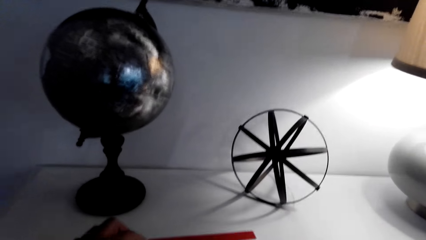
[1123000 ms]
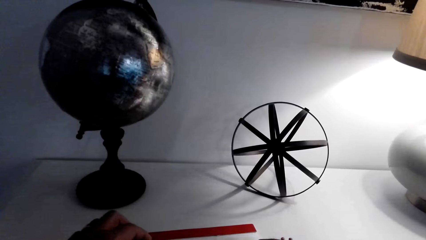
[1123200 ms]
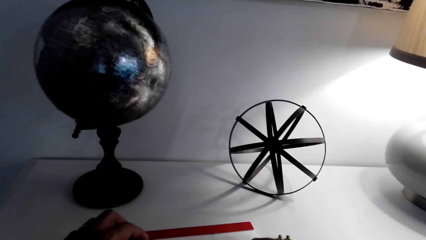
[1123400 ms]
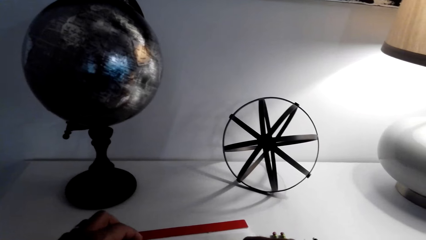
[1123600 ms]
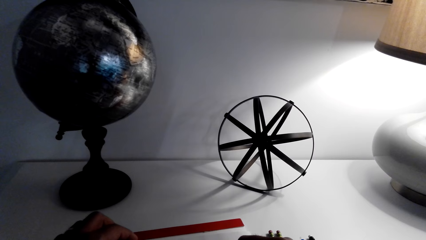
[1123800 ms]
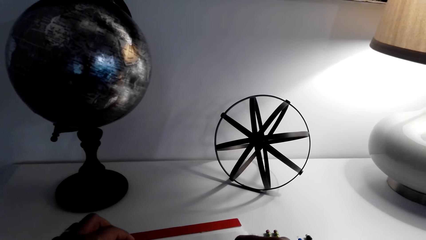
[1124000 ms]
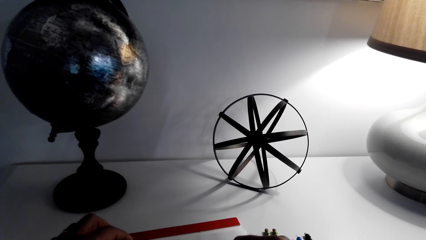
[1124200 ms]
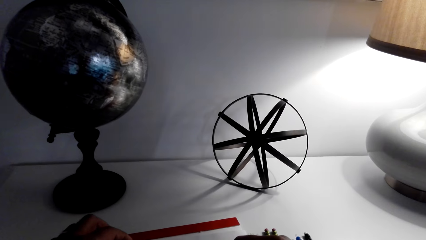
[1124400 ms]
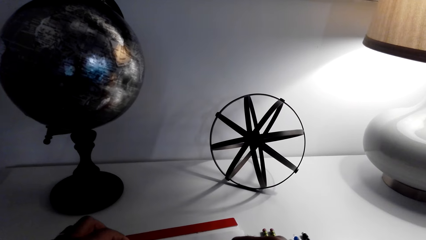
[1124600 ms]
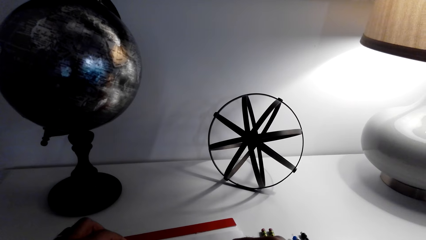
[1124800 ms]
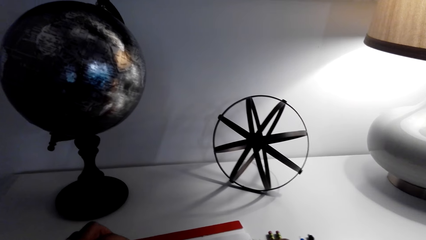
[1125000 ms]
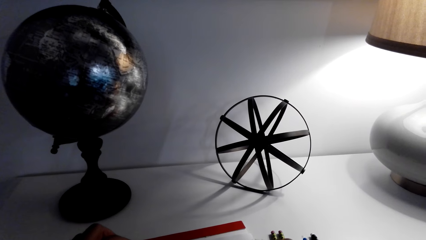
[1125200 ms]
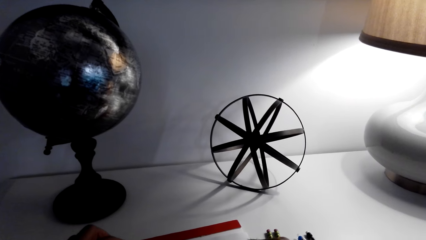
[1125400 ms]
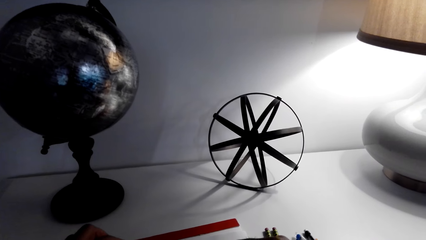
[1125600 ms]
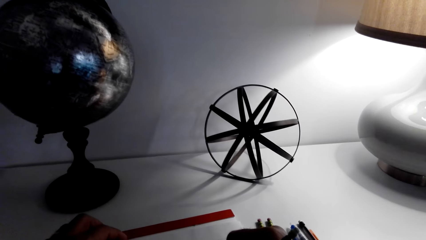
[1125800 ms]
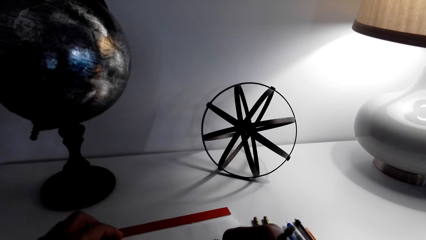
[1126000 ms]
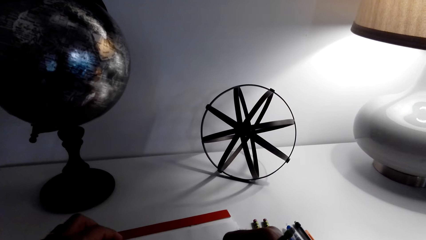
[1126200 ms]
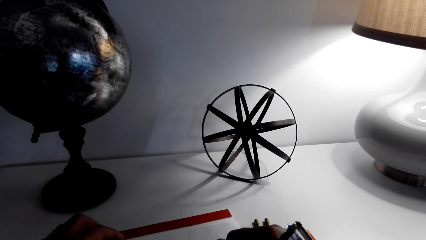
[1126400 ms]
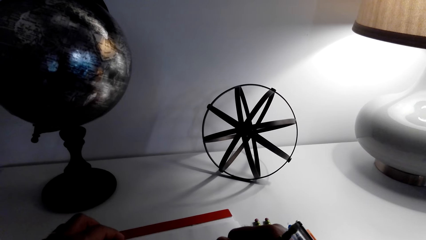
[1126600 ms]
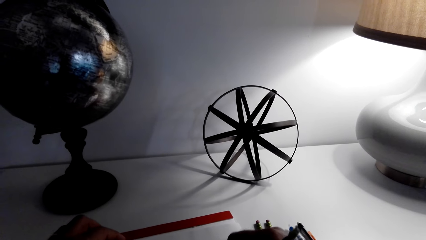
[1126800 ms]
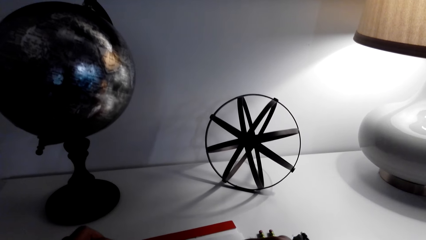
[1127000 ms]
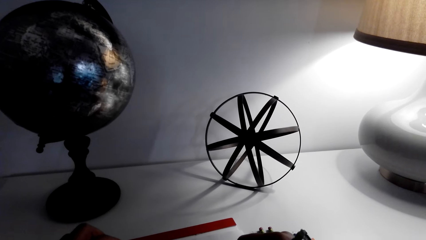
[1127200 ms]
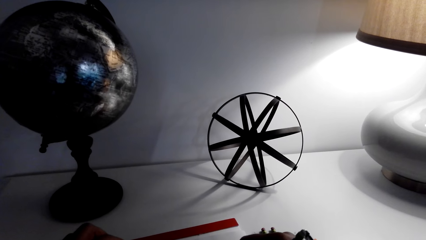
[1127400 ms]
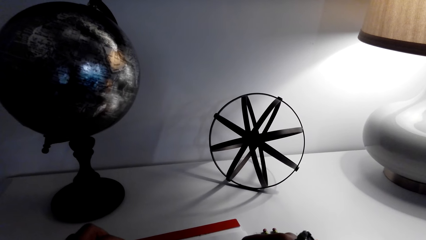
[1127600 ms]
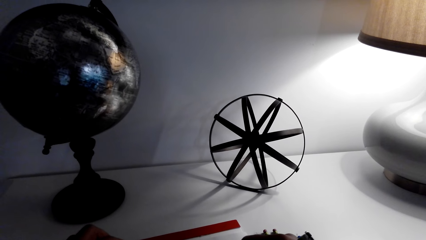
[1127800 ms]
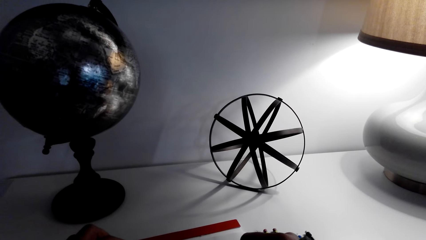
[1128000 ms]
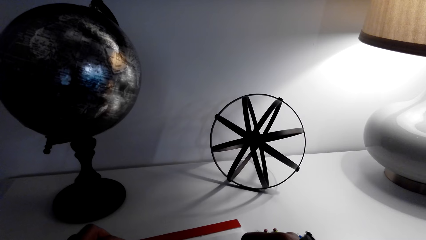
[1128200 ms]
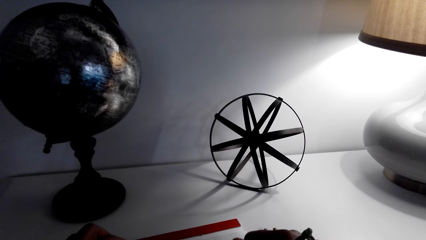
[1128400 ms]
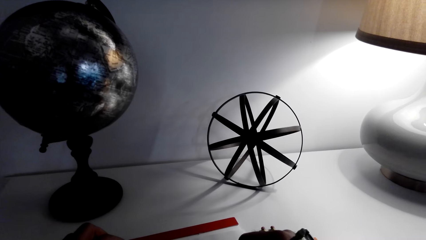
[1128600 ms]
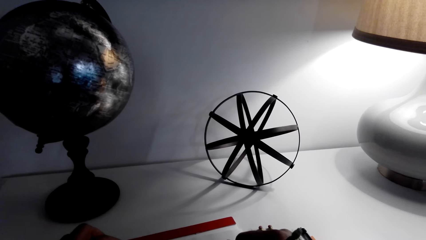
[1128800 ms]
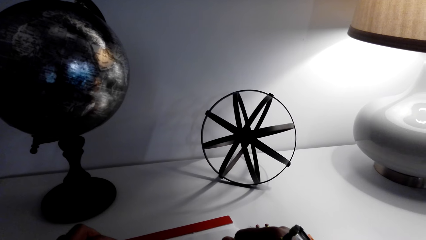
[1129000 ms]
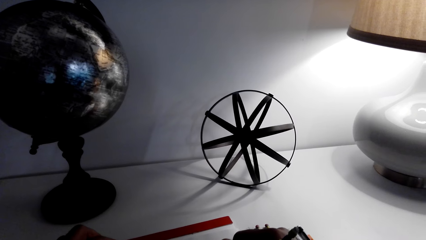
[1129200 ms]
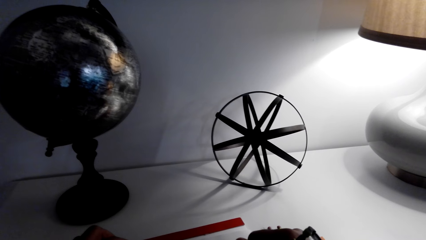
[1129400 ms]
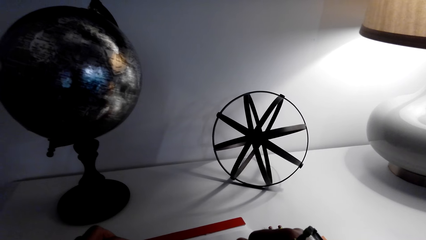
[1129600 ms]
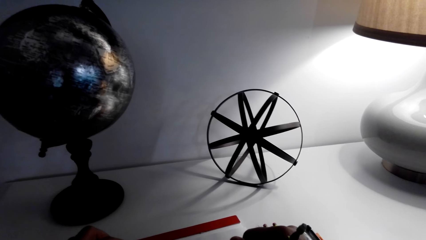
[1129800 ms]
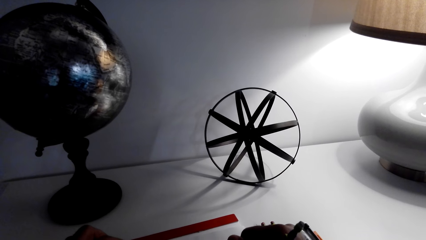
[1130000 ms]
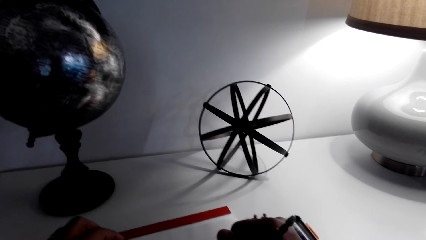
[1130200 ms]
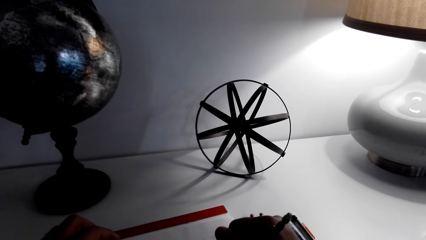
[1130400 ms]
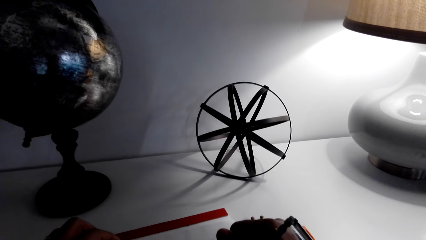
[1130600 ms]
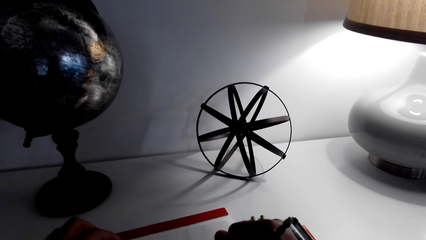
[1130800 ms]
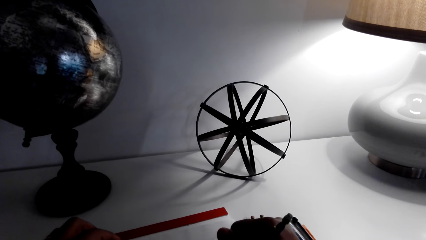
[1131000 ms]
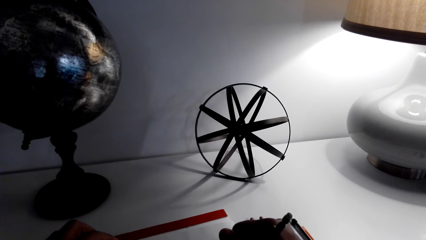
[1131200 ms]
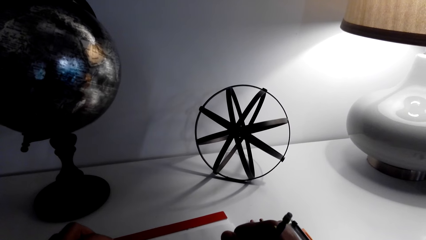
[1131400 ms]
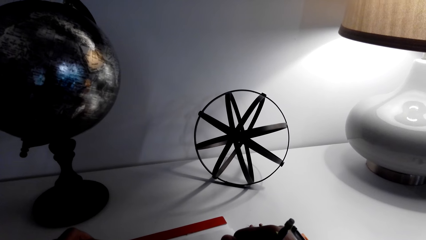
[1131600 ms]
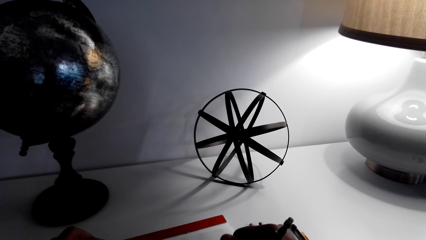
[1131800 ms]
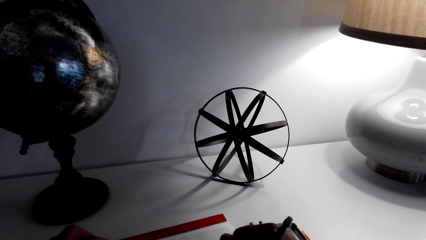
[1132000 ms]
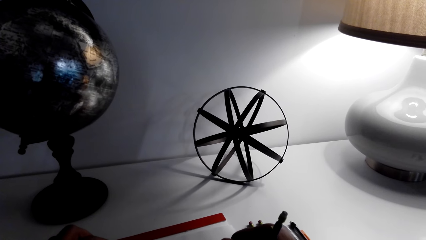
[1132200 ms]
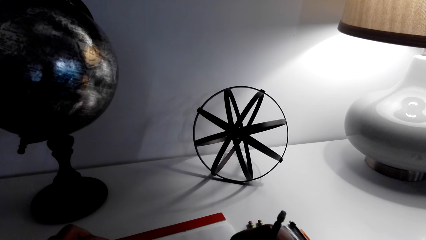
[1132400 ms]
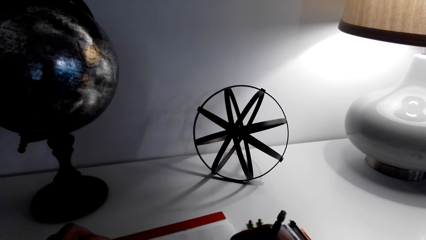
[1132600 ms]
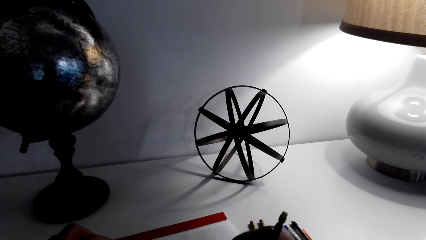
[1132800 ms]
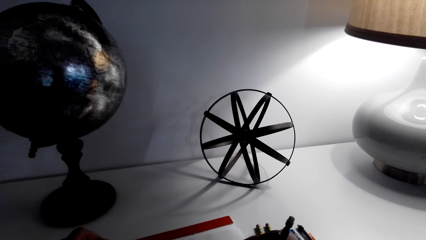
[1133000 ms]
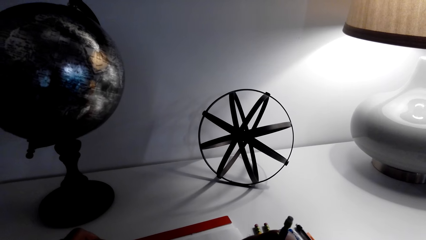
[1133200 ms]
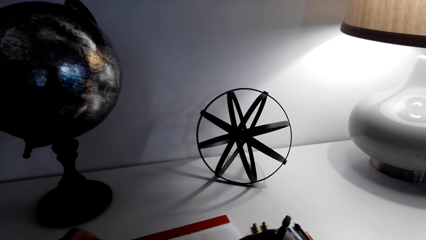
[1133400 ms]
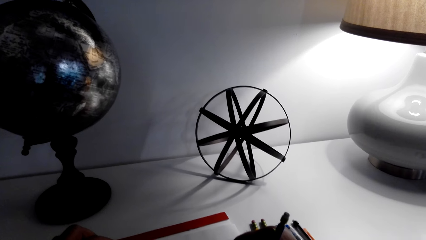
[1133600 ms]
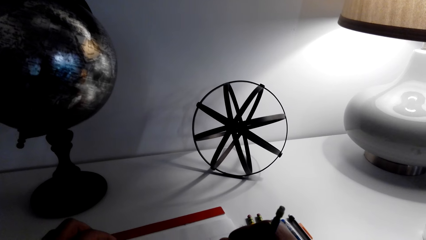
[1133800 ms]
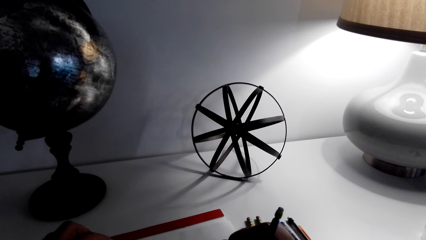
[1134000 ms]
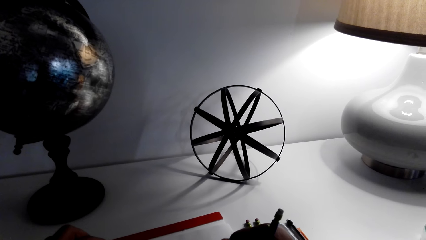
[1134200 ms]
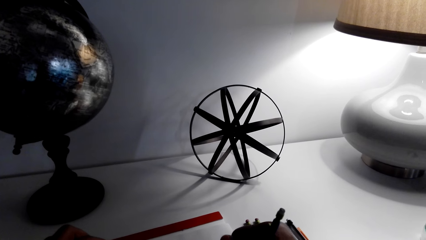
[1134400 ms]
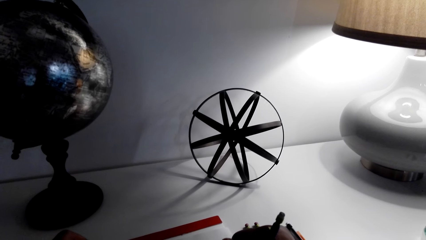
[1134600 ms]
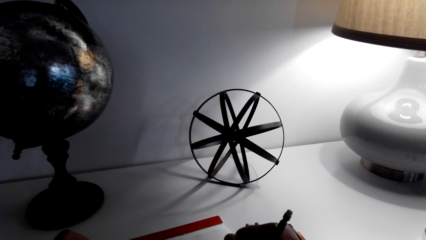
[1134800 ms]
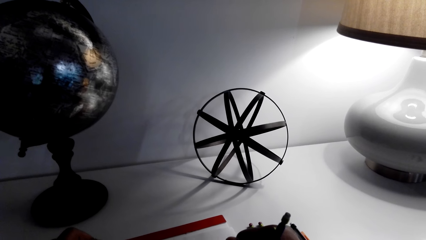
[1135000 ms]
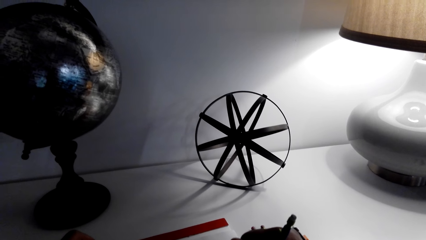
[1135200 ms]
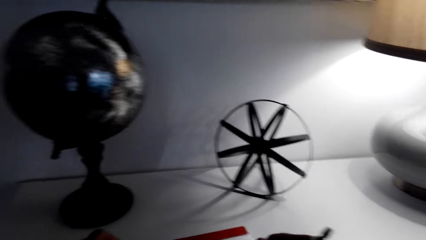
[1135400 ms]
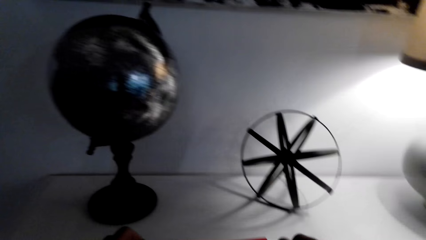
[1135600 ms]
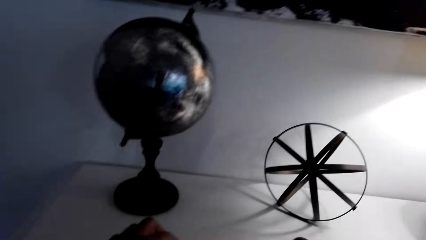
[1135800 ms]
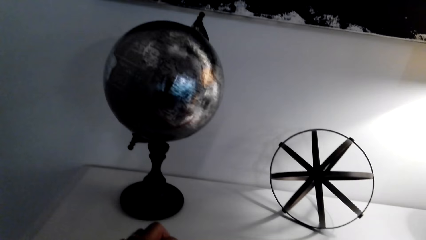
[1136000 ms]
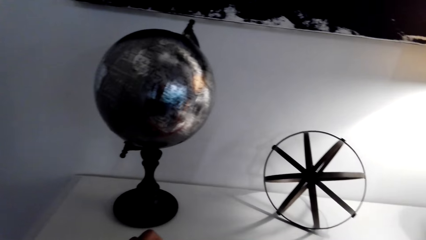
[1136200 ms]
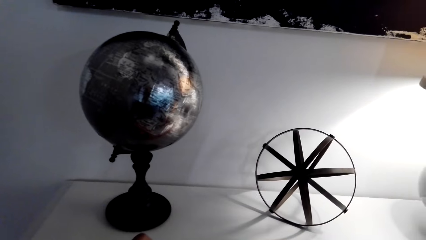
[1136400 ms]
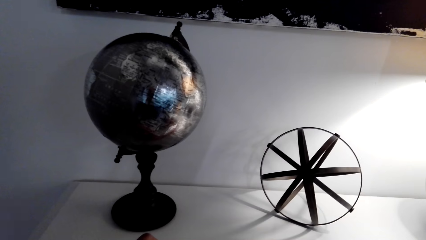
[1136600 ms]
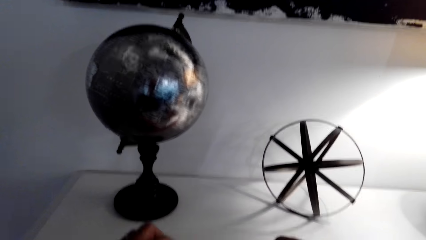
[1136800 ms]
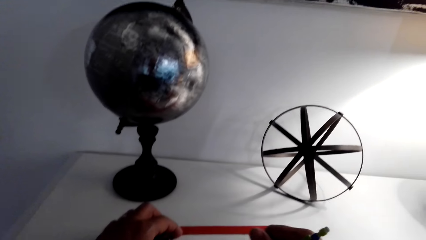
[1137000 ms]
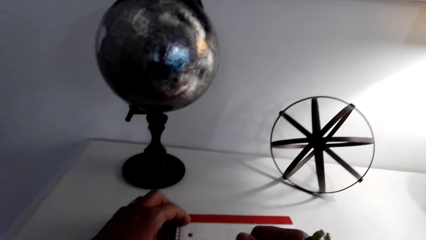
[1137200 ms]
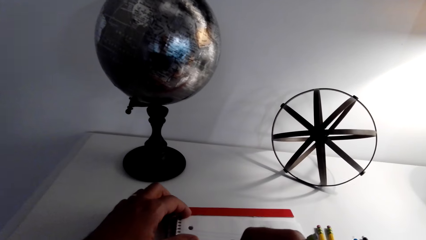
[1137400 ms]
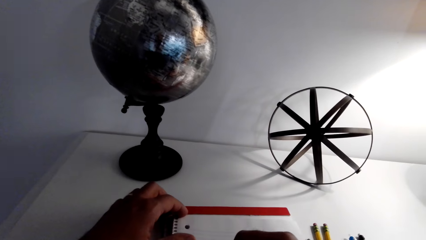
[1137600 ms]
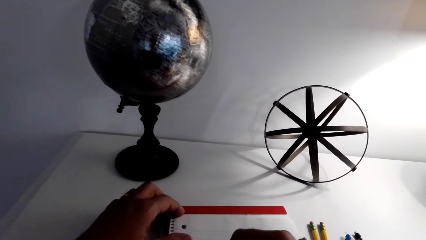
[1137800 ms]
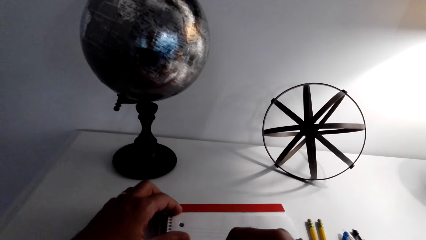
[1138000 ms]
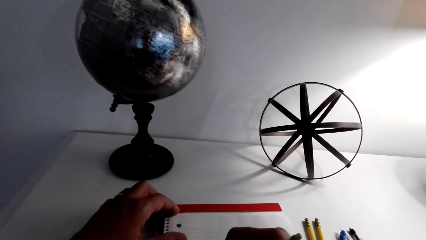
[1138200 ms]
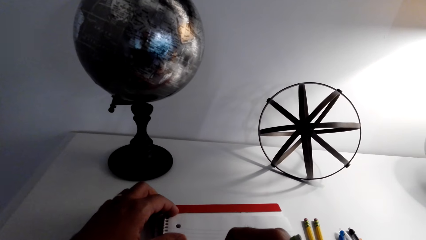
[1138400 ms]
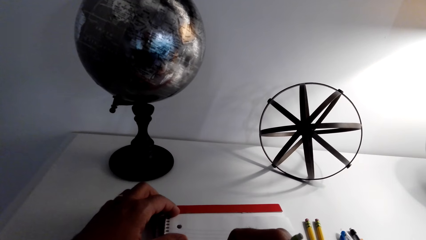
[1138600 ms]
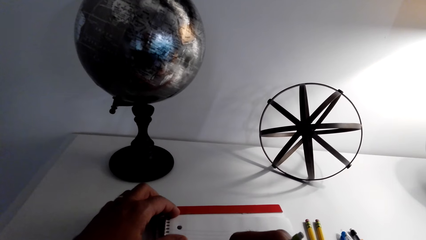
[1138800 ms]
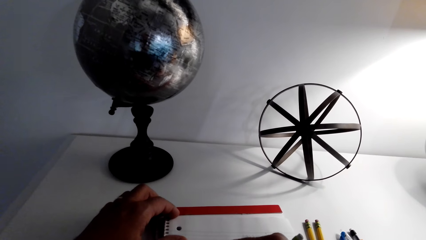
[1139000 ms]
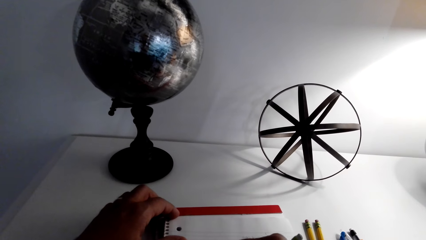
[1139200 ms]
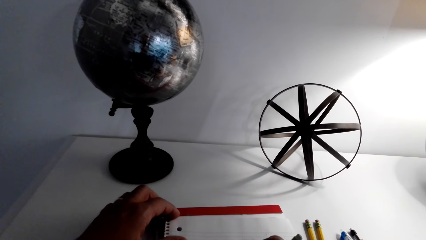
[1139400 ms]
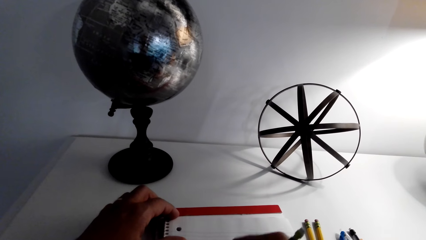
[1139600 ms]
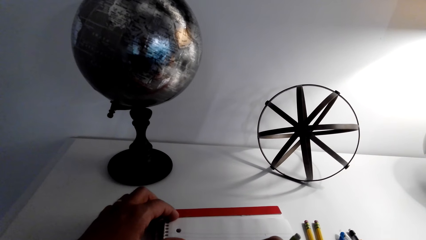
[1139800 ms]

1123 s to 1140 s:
The camera wearer draws.
